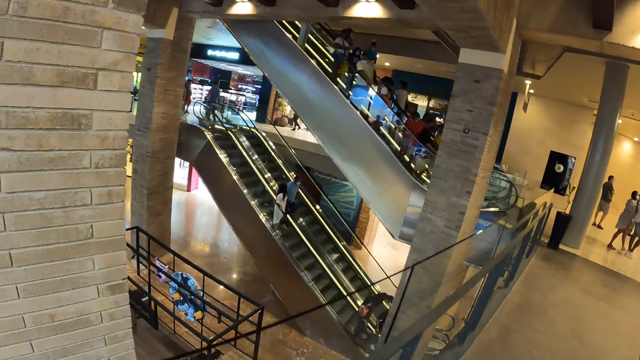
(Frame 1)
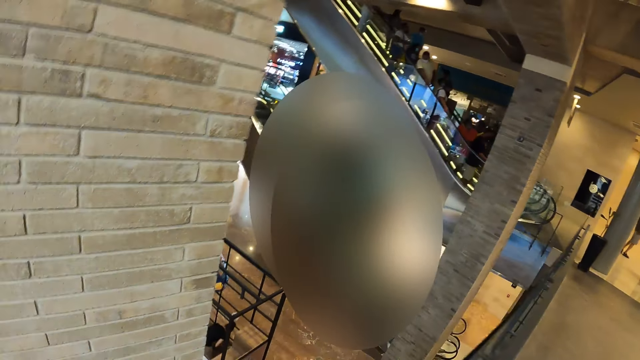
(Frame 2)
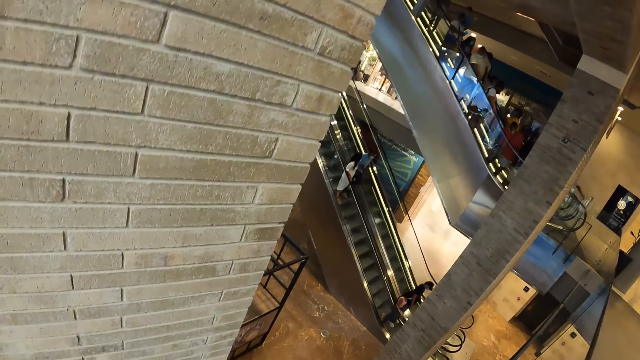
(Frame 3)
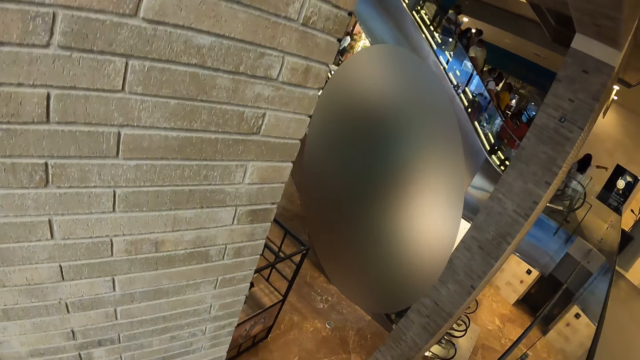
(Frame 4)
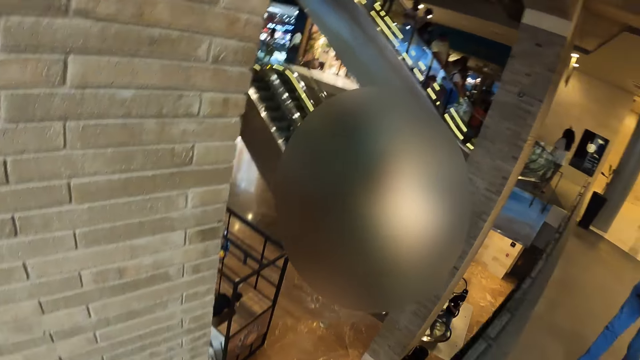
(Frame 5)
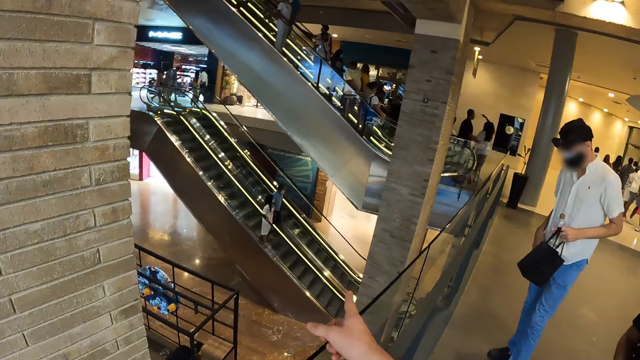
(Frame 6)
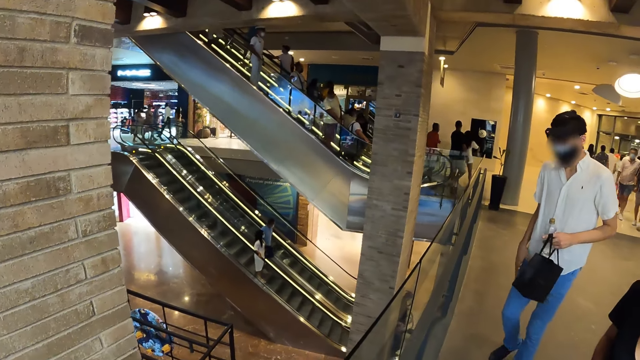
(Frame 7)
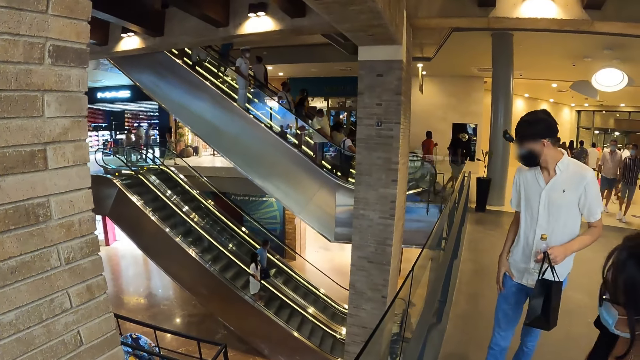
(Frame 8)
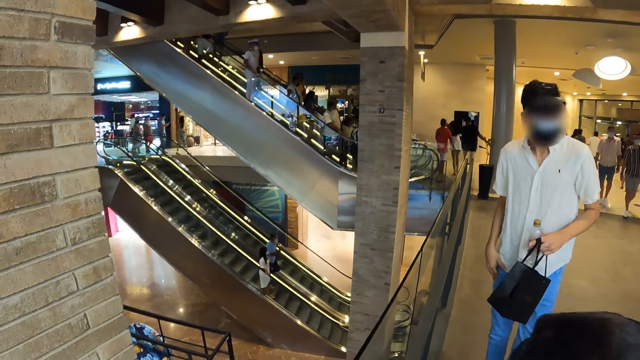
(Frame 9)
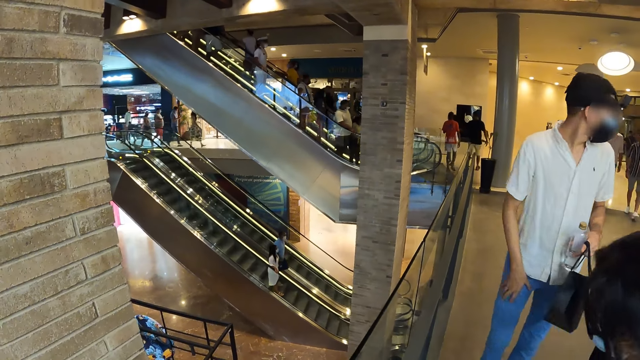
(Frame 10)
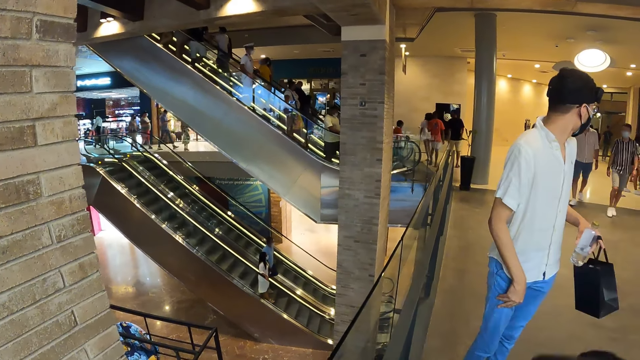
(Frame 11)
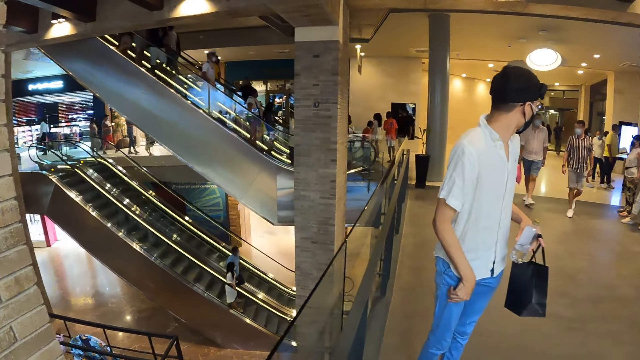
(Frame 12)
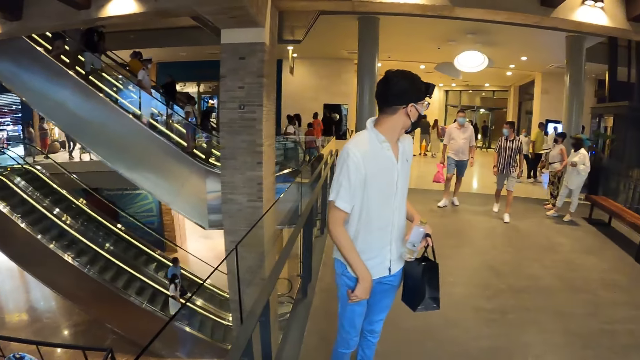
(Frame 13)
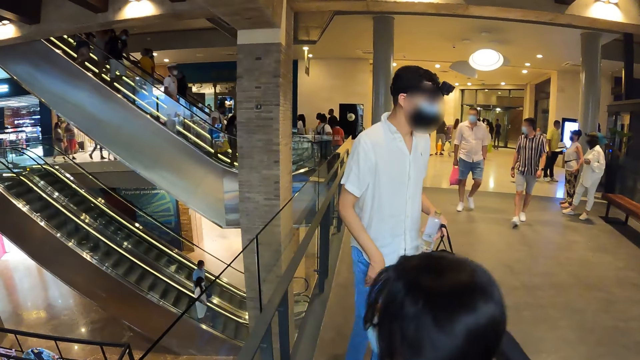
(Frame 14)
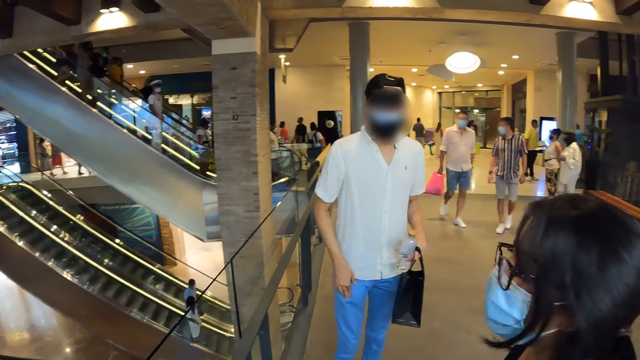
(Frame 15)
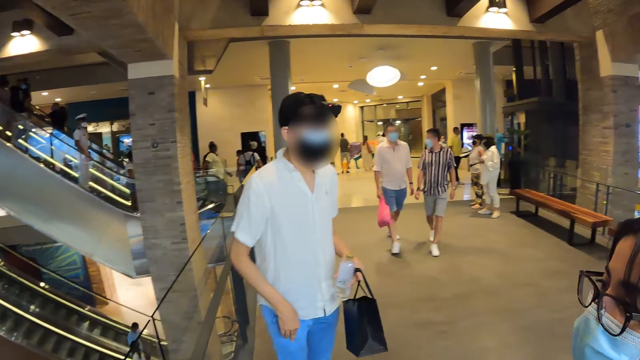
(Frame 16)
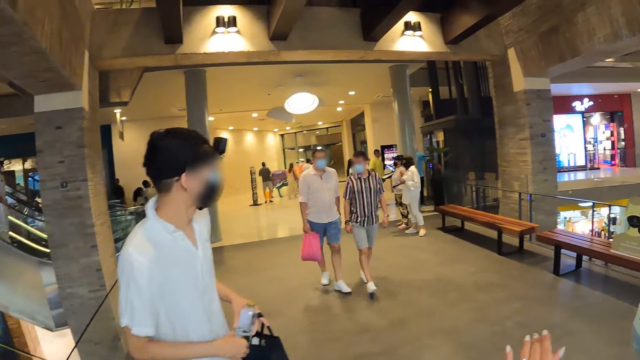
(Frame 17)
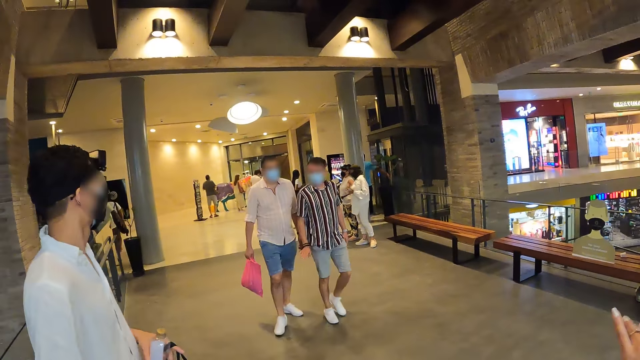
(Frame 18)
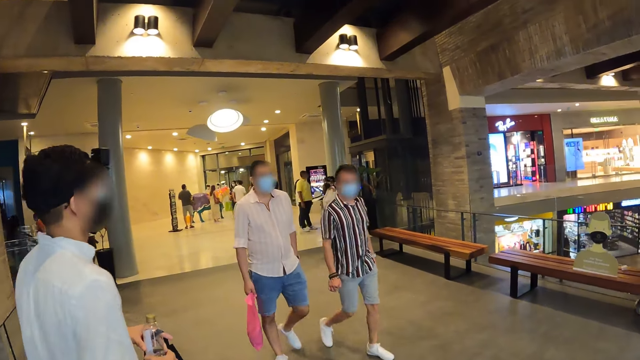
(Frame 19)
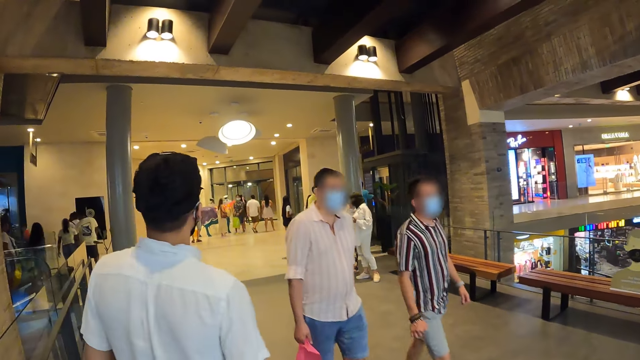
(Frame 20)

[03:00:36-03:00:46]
The camera wearer points his right hand. A man places his right hand on his lap. The camera wearer looks around. The man holds the water bottle in his left hand with his right hand.

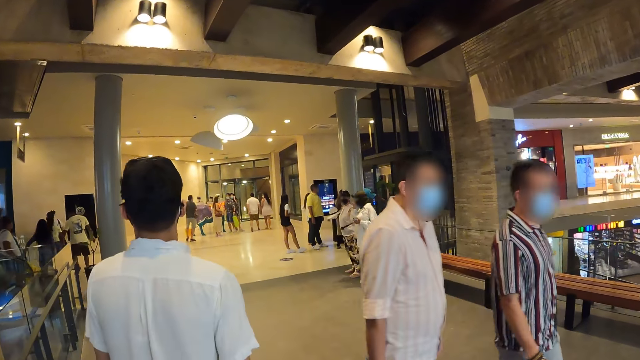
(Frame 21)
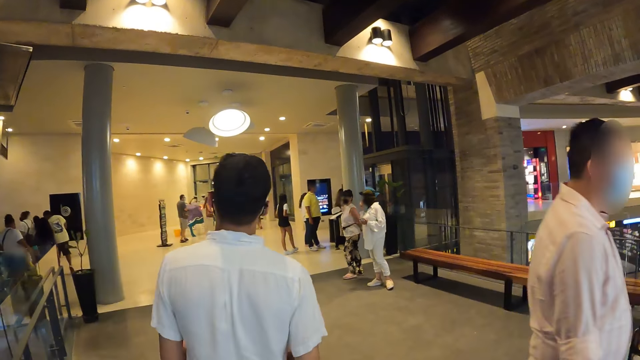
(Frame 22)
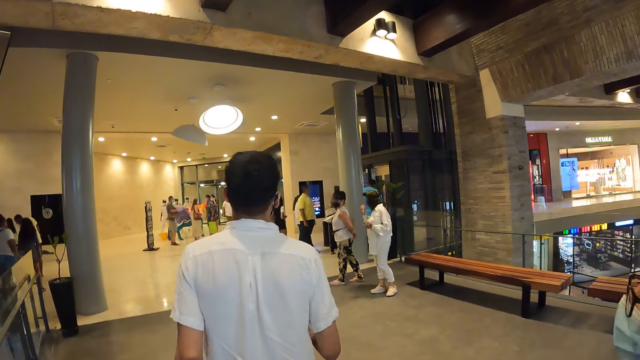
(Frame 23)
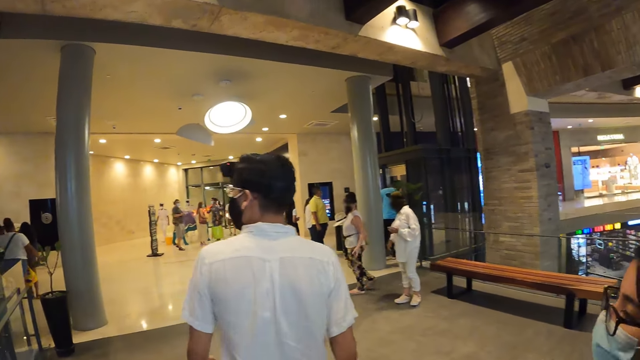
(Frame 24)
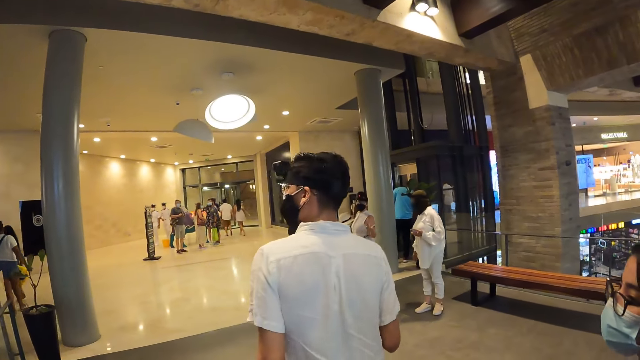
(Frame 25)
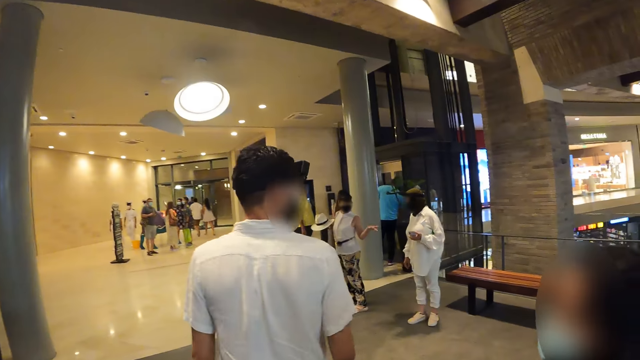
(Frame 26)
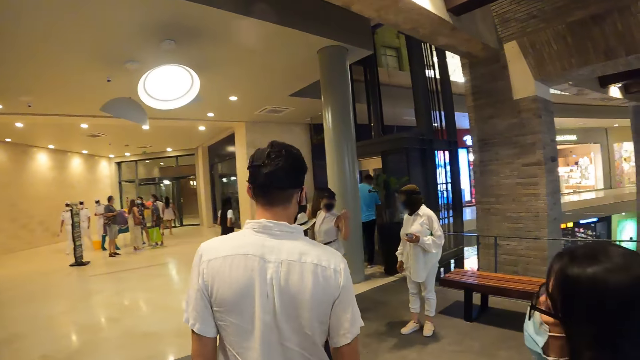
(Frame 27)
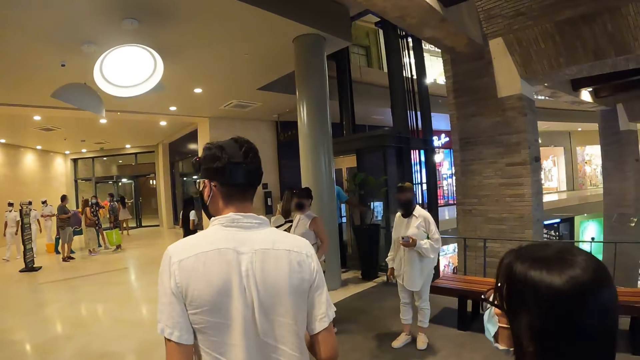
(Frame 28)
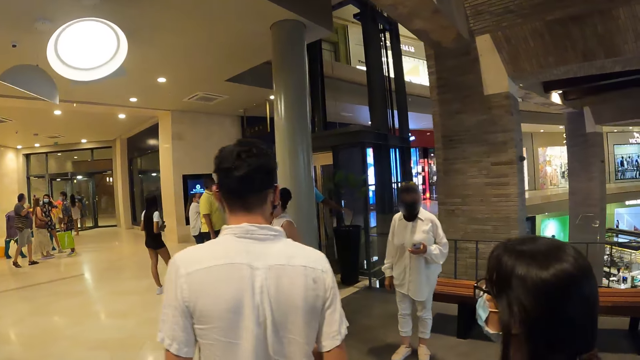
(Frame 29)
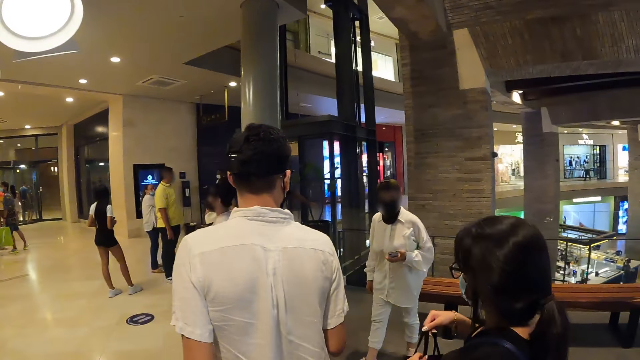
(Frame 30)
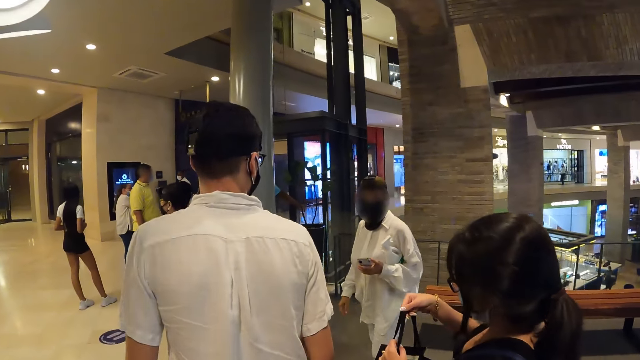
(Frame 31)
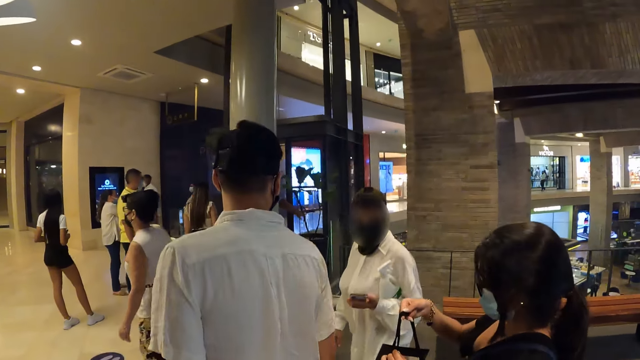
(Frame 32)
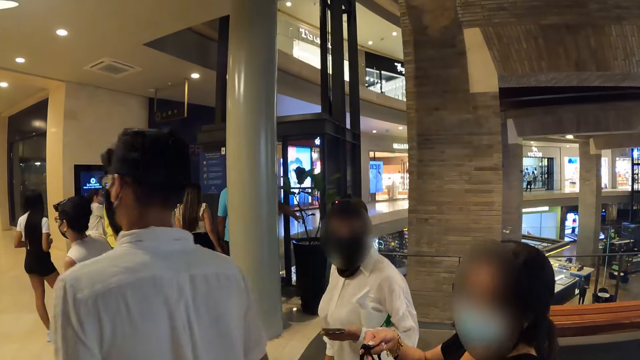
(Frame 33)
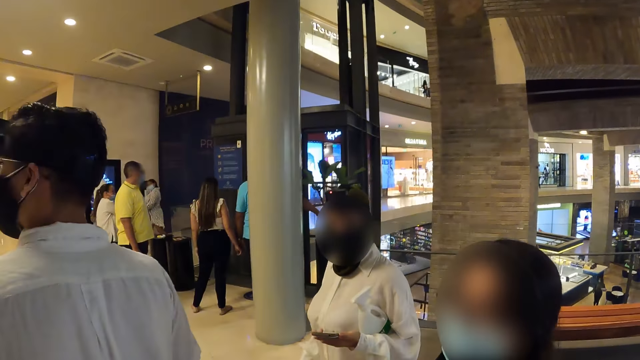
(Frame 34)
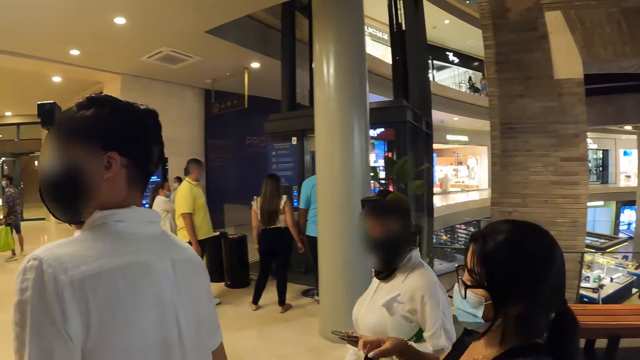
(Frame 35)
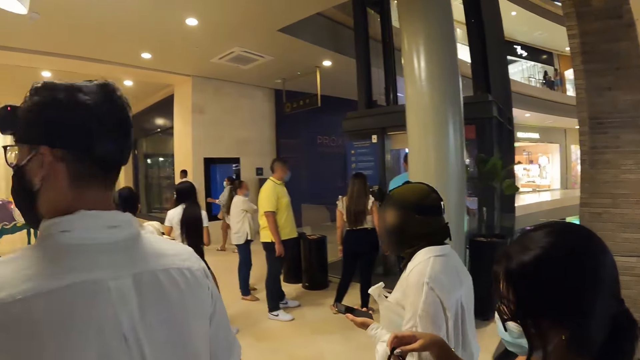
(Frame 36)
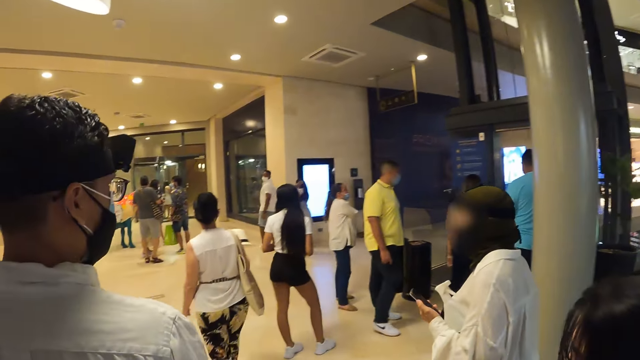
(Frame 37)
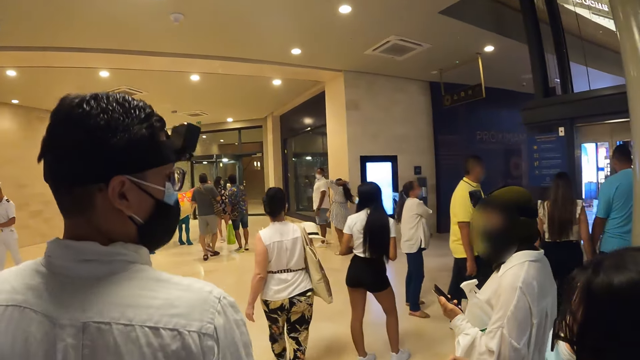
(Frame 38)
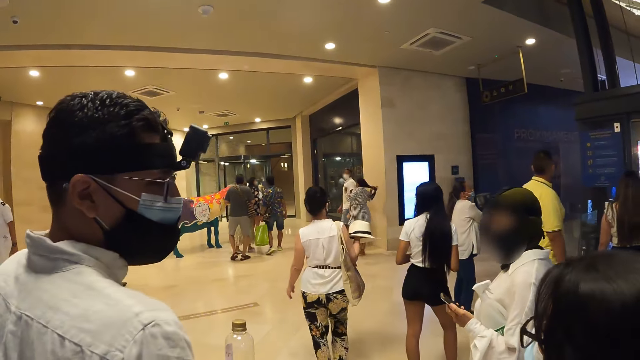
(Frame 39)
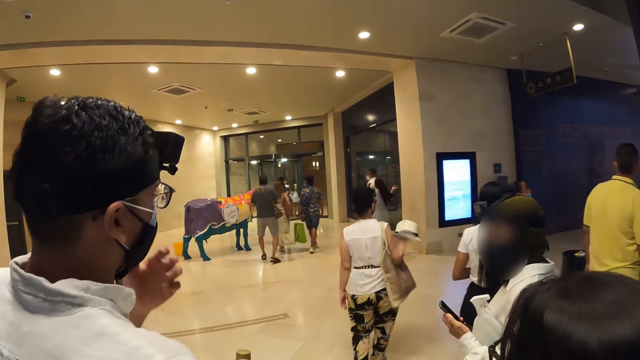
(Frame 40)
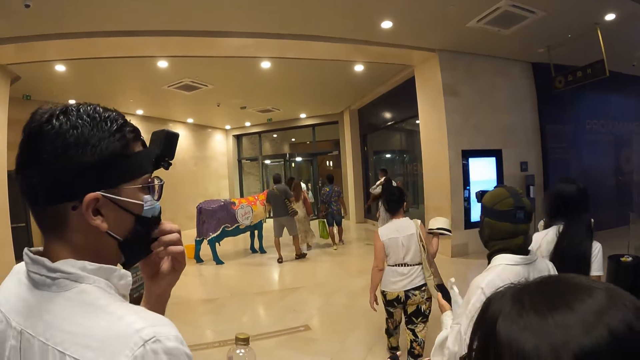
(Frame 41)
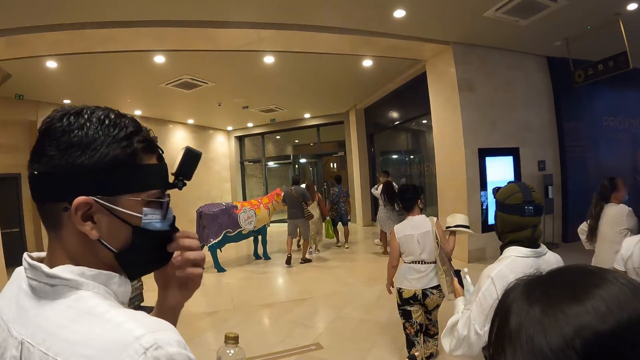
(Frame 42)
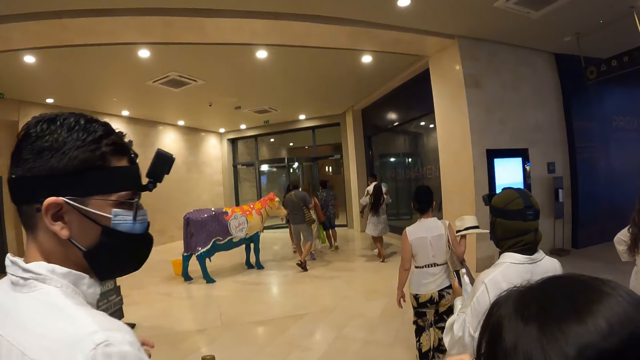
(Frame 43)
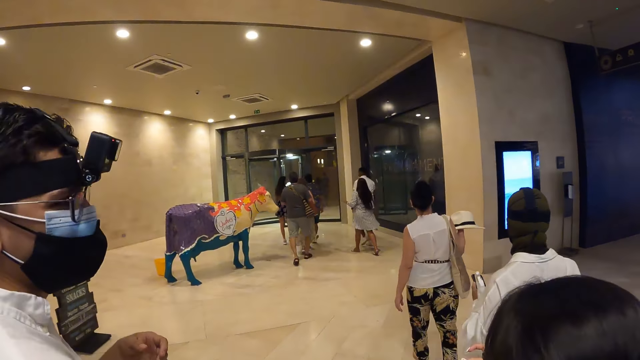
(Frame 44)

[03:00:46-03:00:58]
The camera wearer walks in the mall with a woman, another woman, a man and a third woman. The third woman interacts with the second woman. The first woman holds the bag in her hands. The man adjusts the face mask on his face with his left hand.
